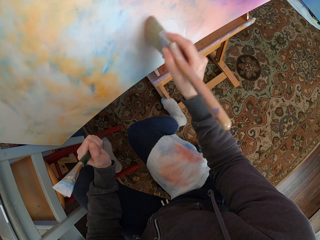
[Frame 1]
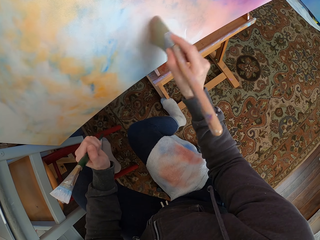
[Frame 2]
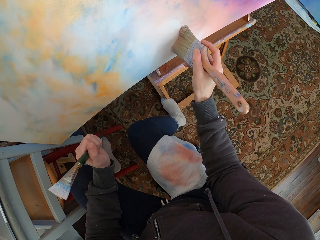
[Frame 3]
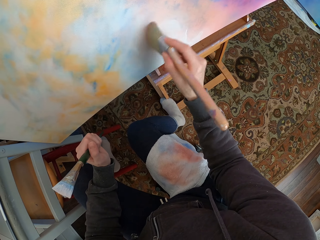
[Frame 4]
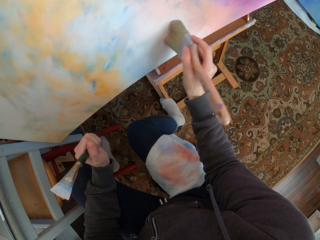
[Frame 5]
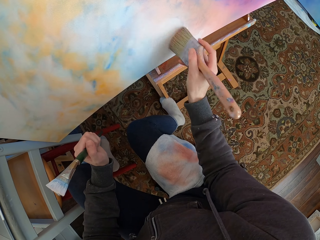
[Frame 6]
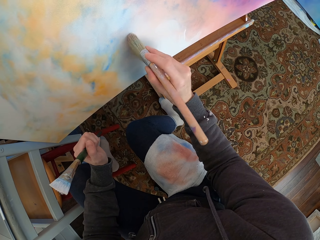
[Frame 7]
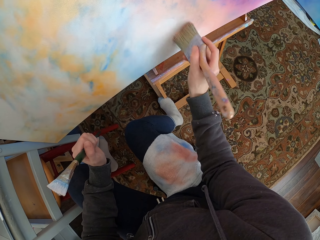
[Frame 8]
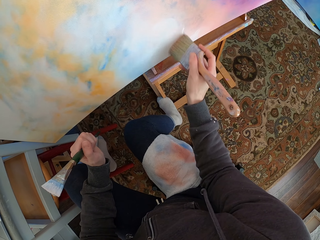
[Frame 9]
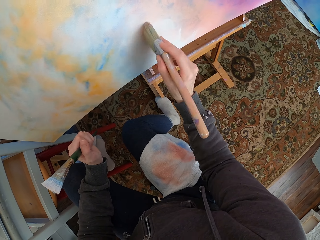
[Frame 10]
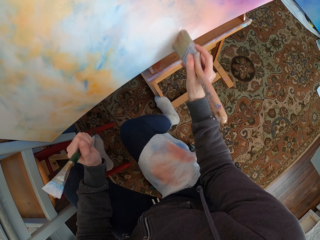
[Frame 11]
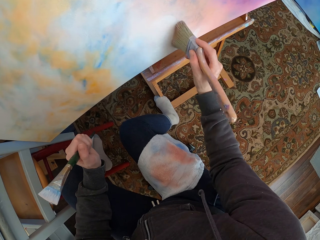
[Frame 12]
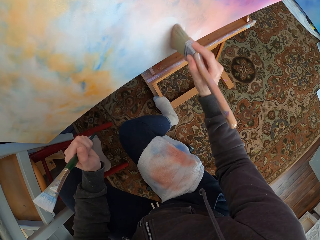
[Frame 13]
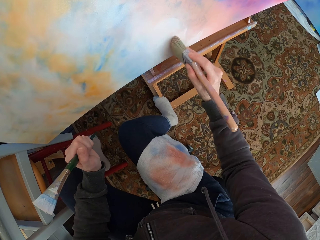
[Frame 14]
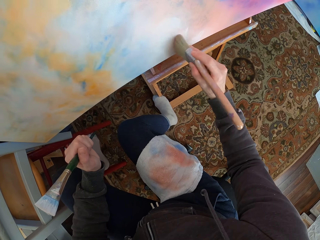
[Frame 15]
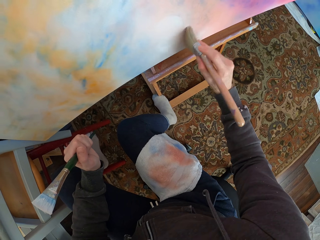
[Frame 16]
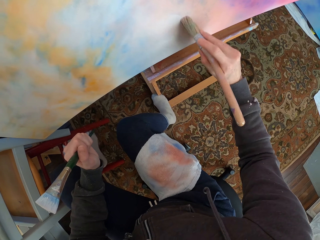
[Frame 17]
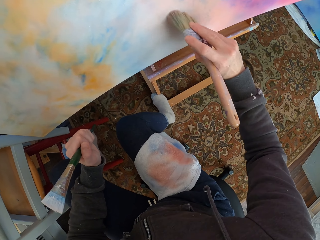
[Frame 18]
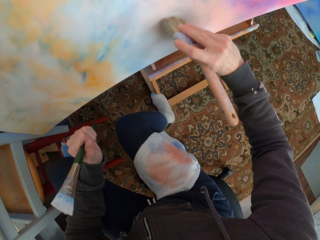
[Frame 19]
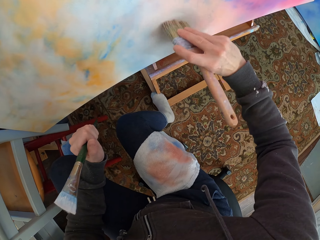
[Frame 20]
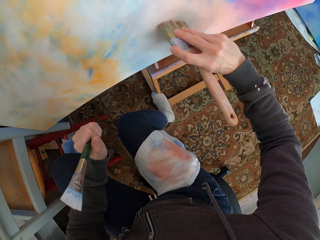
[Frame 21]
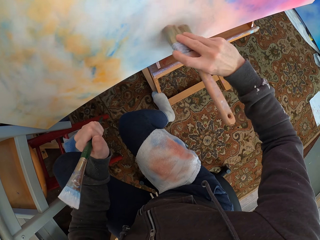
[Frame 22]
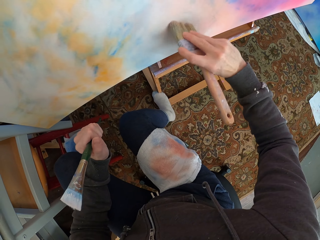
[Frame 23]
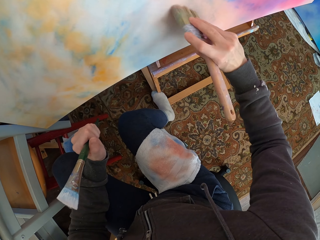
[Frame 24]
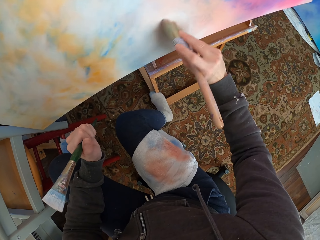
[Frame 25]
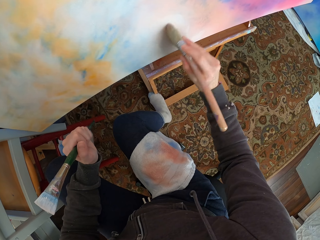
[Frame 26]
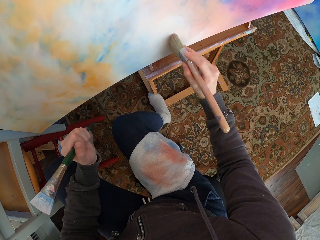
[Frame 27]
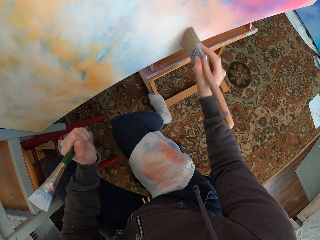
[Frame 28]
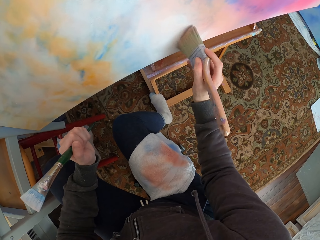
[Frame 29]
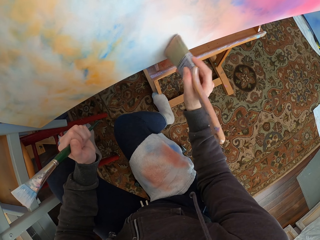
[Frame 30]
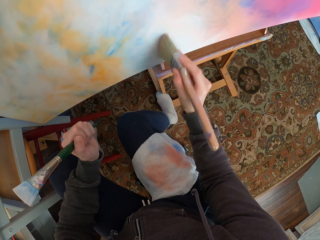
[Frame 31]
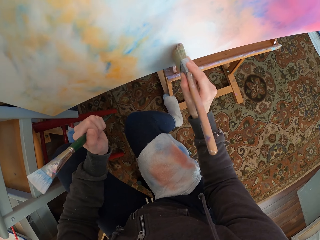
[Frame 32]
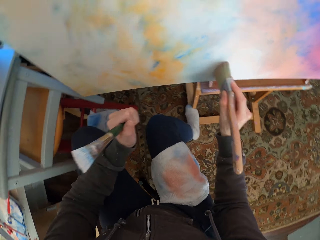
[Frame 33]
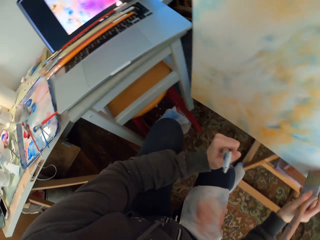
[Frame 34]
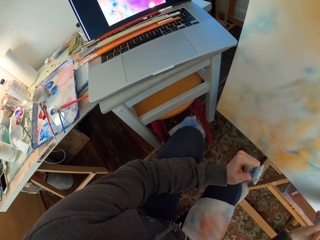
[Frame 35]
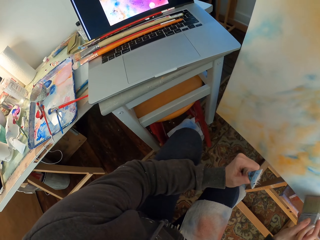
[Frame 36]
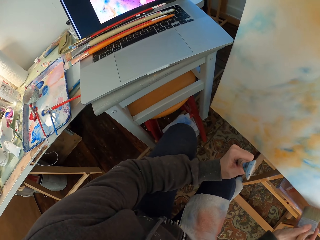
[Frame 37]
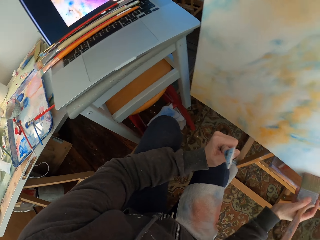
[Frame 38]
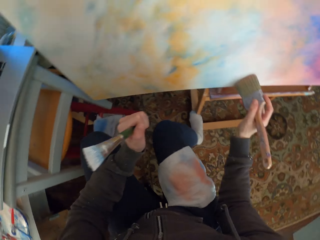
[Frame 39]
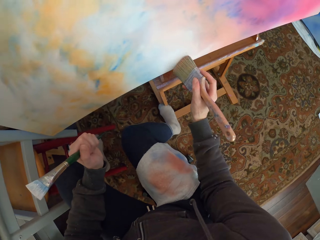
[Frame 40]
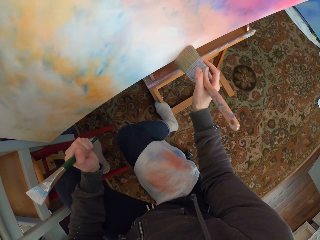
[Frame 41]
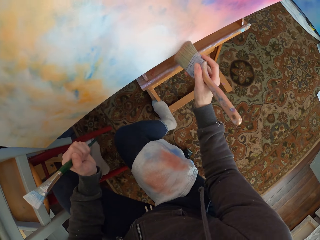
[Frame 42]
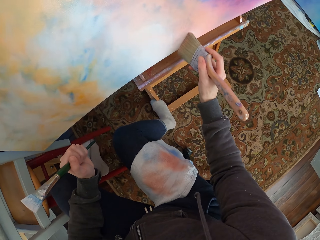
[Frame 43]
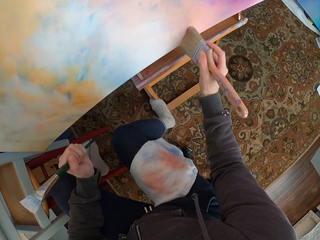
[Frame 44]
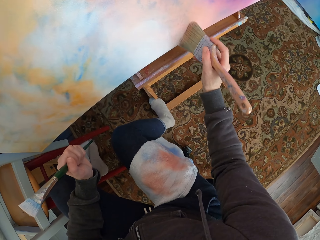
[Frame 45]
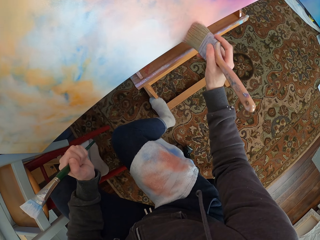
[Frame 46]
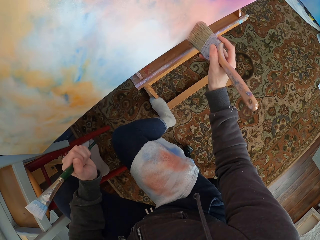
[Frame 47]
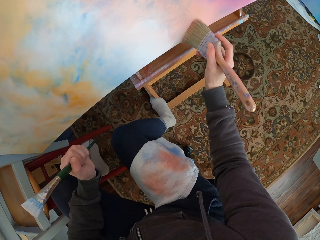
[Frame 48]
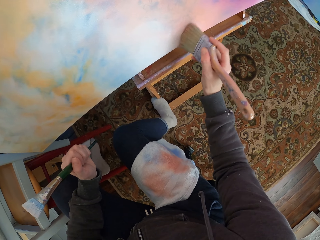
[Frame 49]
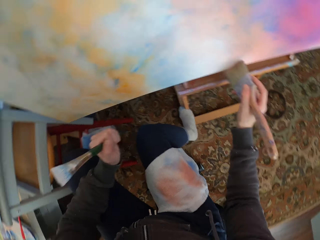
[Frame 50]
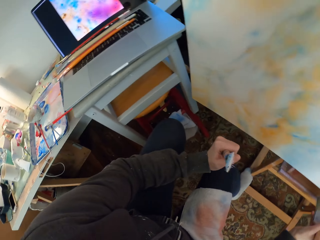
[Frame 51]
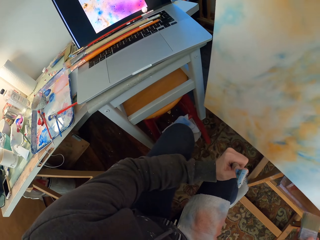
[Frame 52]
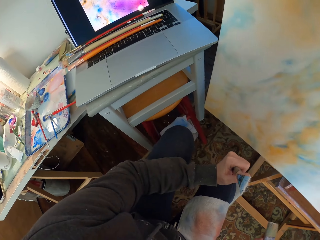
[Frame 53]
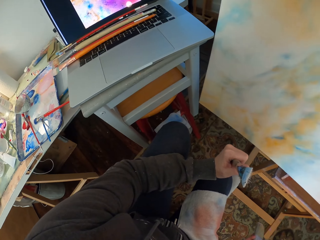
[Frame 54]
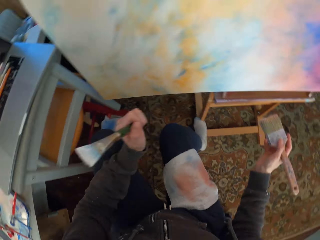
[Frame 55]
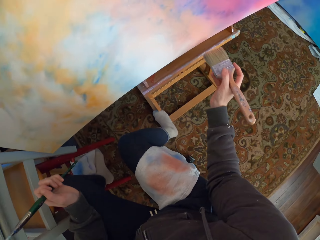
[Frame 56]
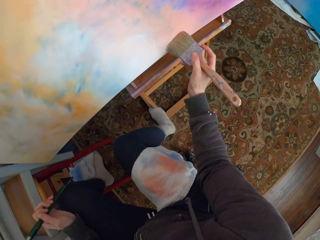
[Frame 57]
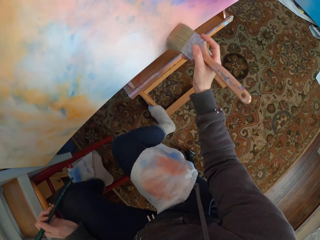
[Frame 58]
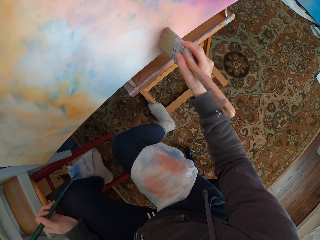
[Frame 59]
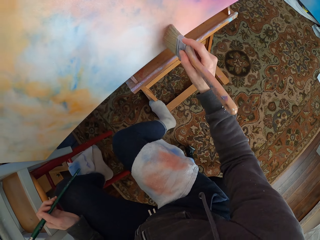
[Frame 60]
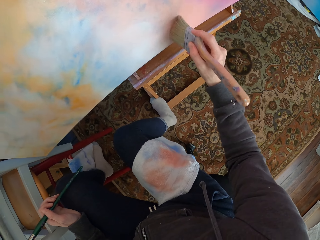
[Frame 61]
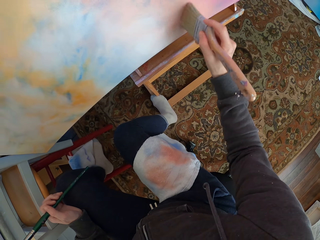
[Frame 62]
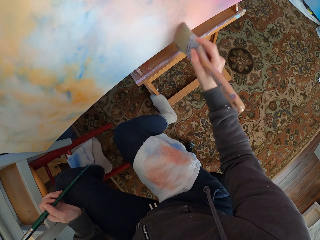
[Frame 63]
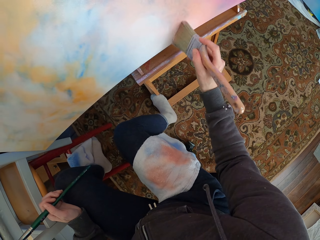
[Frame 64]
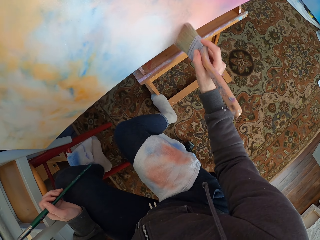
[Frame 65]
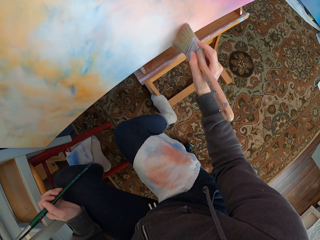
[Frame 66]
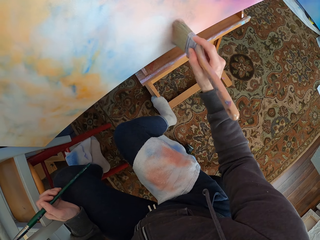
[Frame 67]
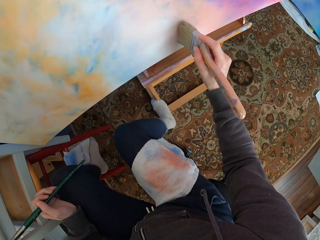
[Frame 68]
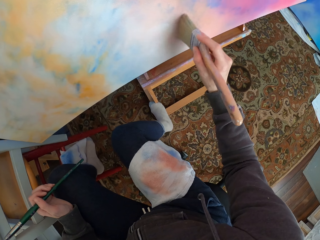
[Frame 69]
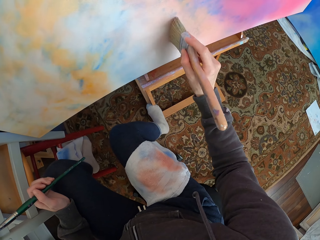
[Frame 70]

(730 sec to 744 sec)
The camera wearer looks at the laptop. They look at the canvas. They look at the laptop. They look at the canvas.

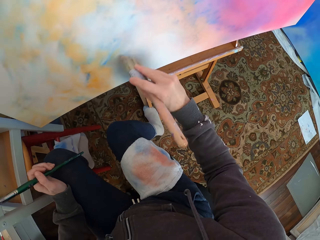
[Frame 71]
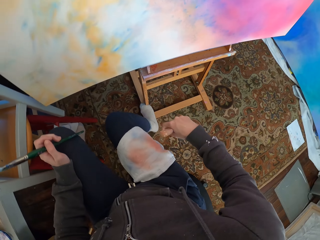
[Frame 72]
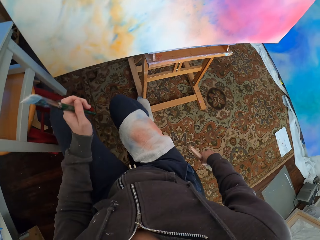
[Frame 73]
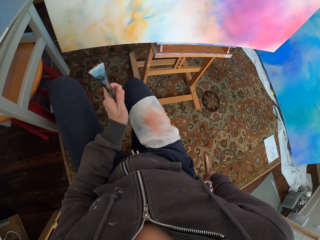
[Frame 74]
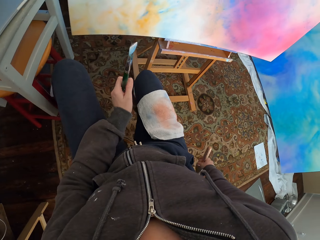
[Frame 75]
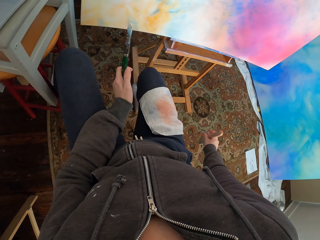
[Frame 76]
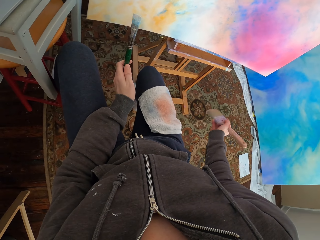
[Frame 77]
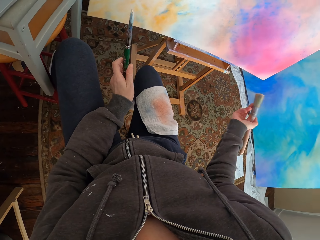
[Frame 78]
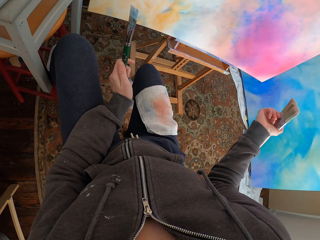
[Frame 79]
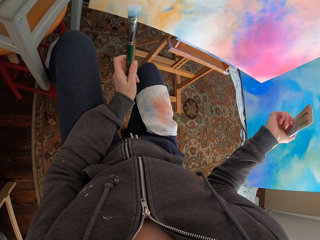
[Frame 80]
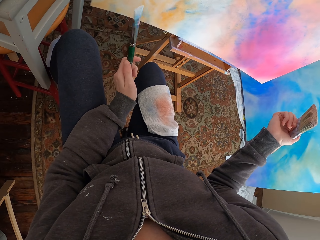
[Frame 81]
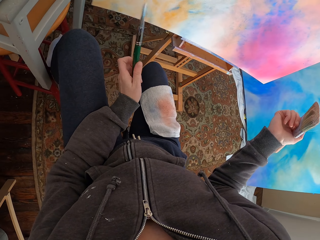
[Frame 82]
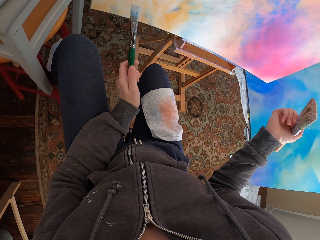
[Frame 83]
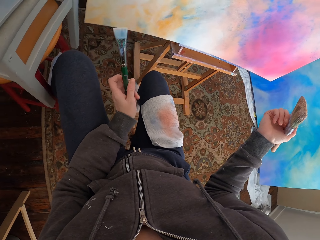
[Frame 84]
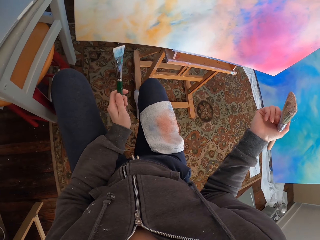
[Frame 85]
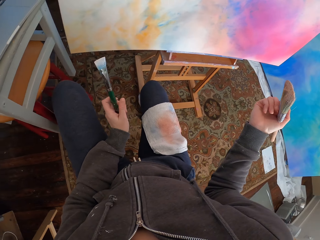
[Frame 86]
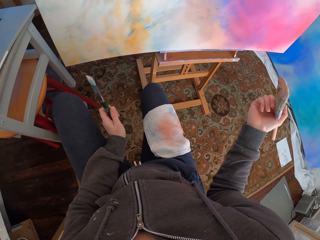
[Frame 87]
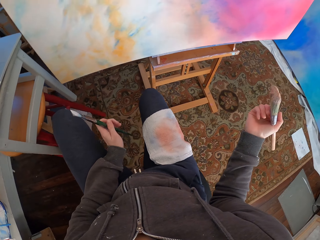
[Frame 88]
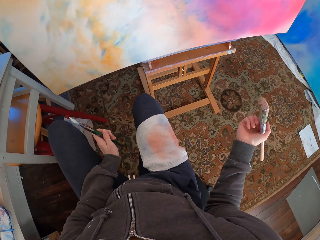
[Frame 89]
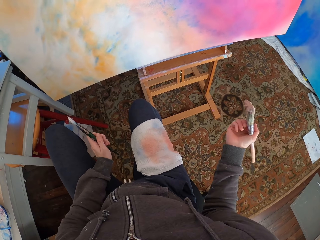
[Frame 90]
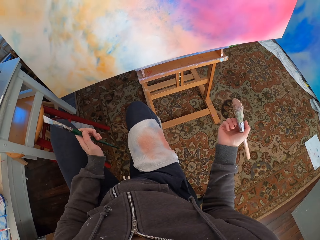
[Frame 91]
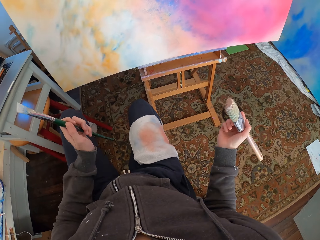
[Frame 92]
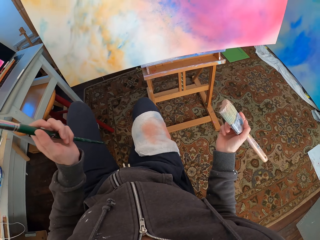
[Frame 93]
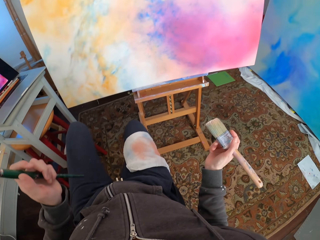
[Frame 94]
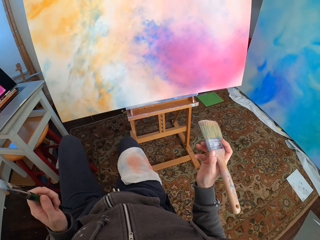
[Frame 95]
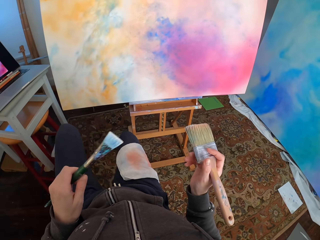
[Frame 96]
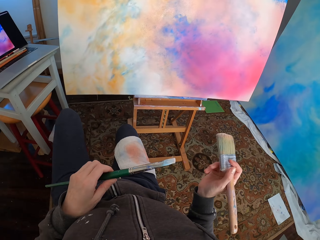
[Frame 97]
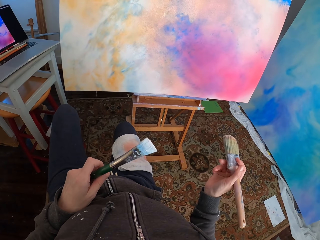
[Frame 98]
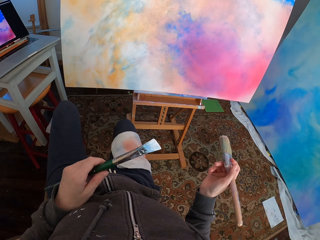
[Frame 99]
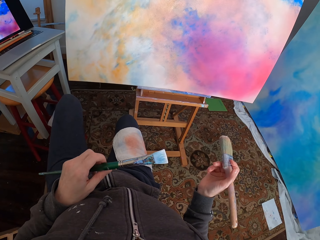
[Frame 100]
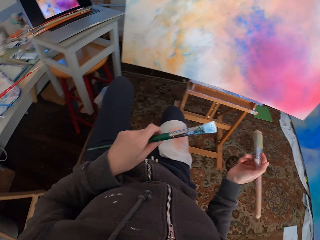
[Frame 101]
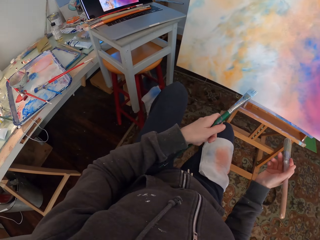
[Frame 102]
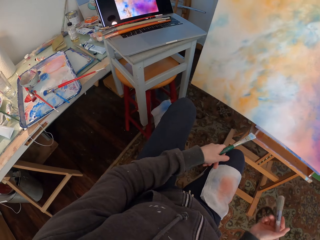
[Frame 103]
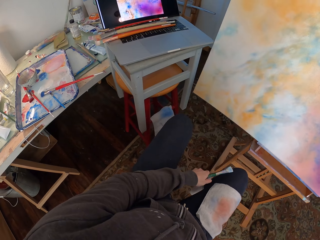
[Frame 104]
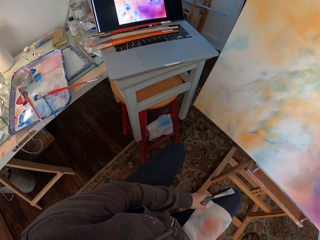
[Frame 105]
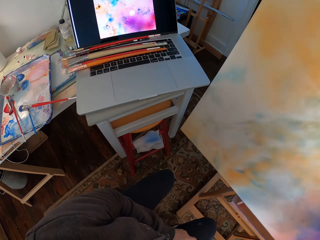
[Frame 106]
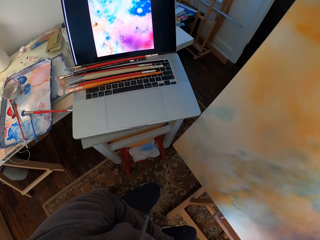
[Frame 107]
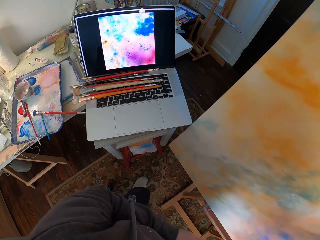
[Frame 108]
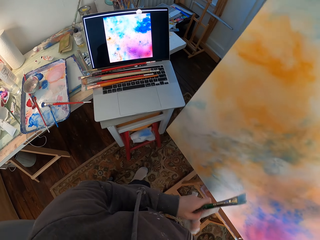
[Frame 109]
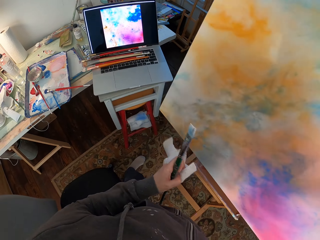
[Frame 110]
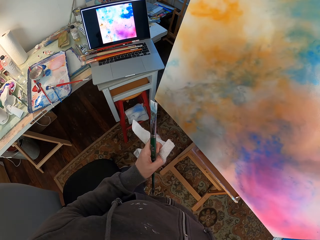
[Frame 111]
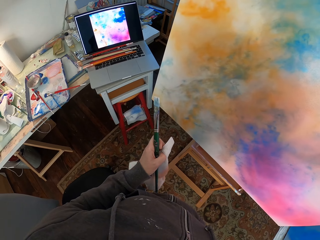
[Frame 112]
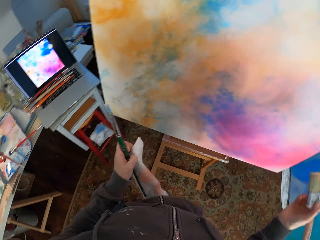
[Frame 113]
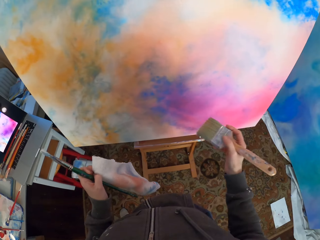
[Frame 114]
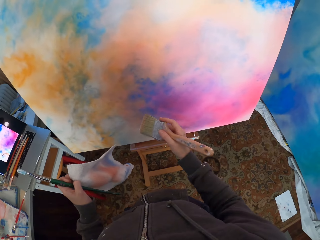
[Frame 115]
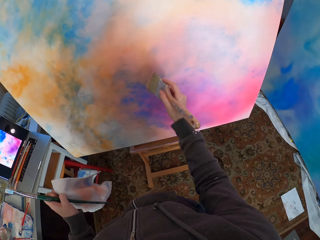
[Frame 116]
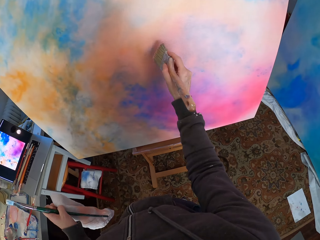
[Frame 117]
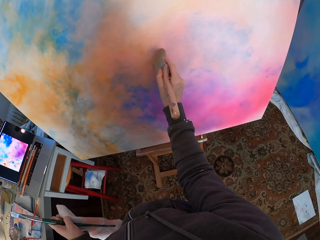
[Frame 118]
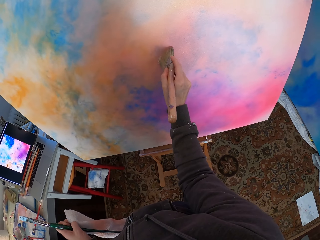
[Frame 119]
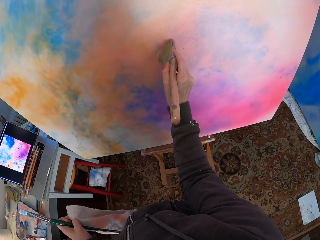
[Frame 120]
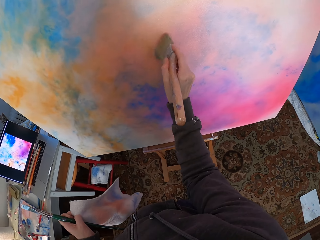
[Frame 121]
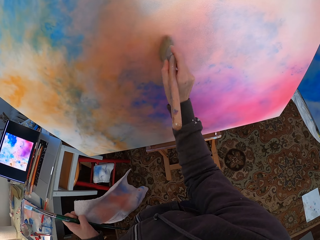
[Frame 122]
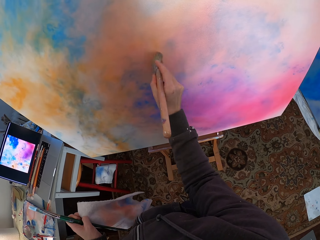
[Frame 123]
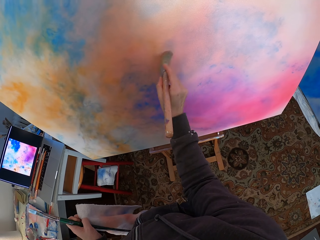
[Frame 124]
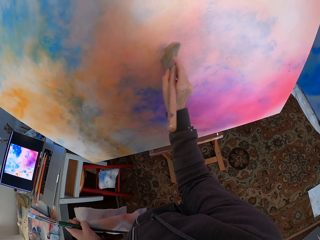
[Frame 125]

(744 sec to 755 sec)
The camera wearer turns the brush on the left hand. They look around. They lift the right hand. They look at the canvas. They move the hands. They take the towel. They stand from the seat. They look at the laptop. They paint the canvas.
